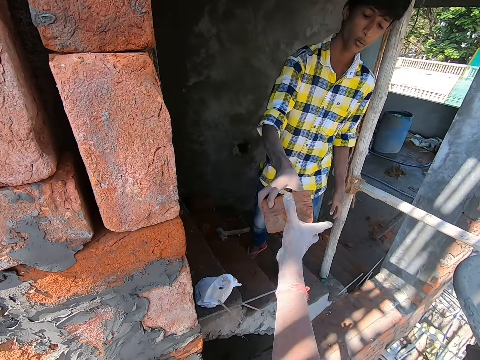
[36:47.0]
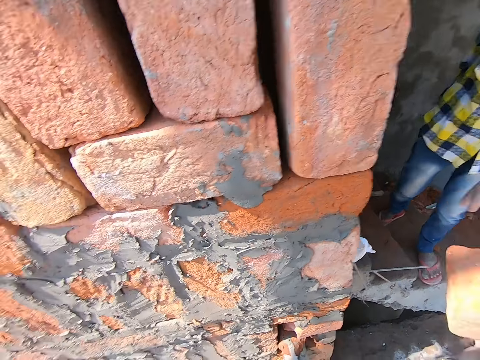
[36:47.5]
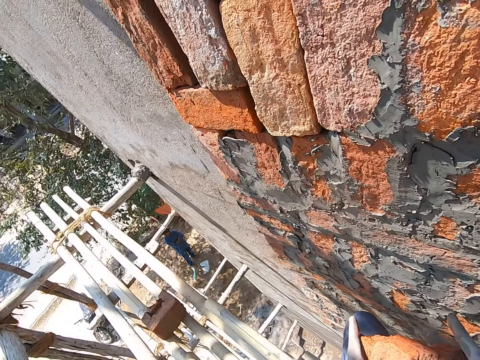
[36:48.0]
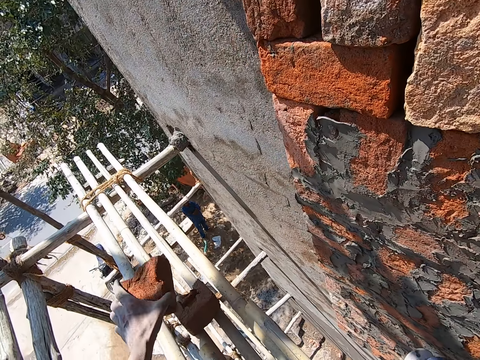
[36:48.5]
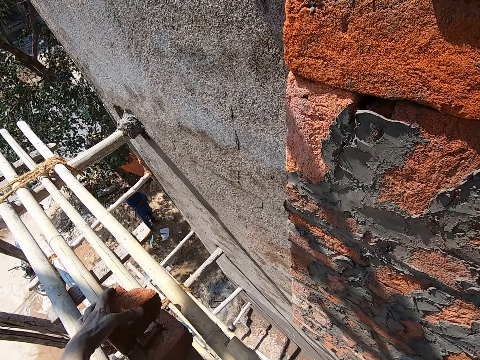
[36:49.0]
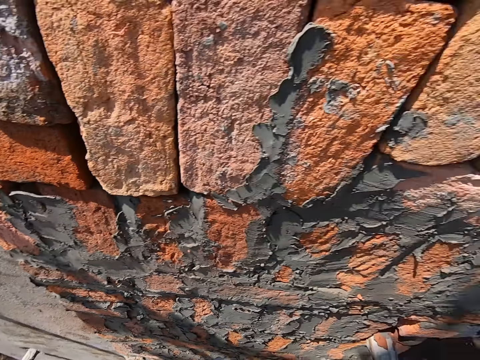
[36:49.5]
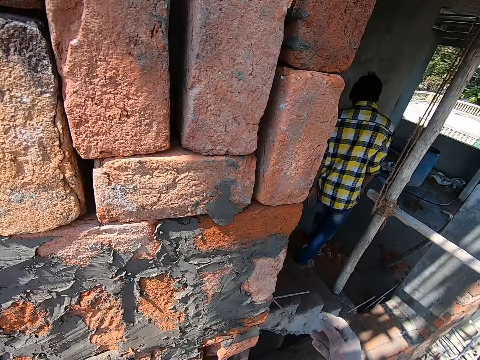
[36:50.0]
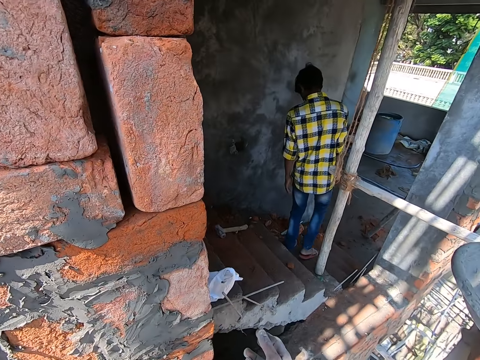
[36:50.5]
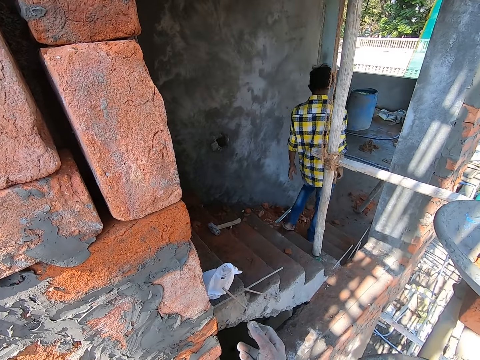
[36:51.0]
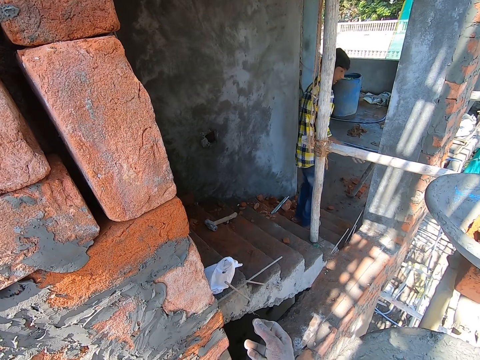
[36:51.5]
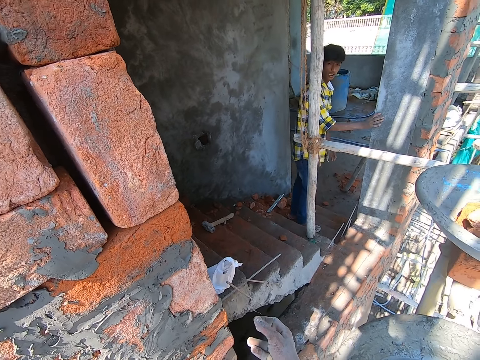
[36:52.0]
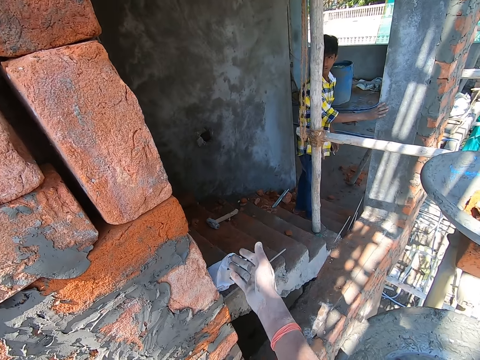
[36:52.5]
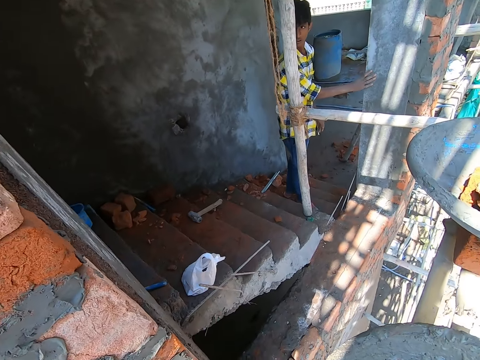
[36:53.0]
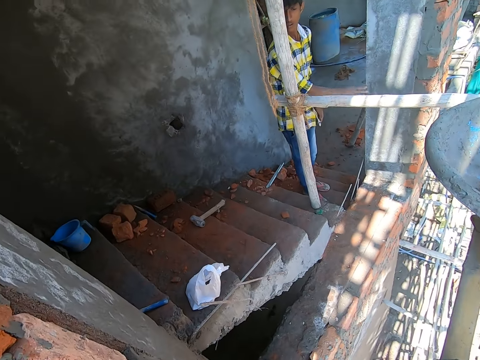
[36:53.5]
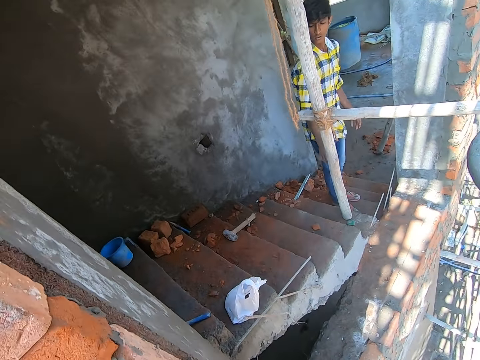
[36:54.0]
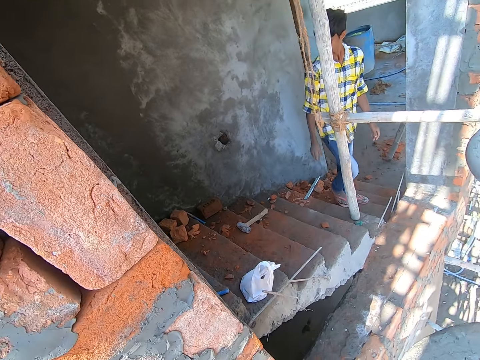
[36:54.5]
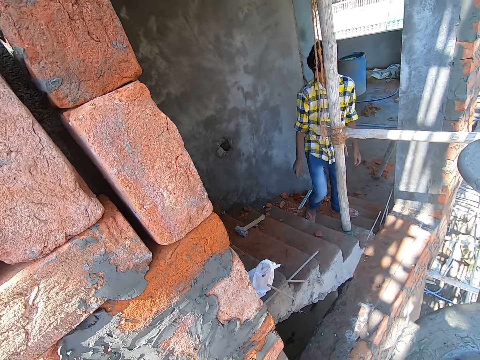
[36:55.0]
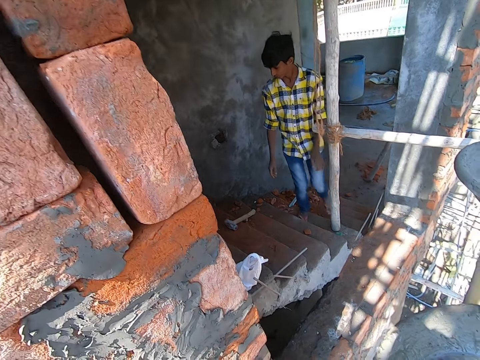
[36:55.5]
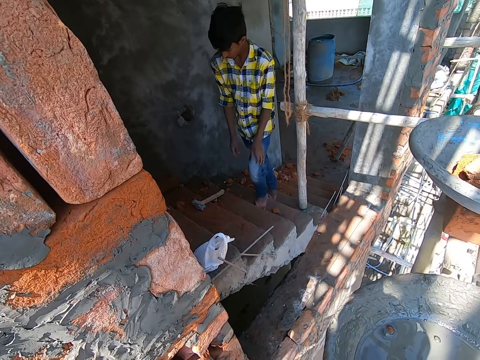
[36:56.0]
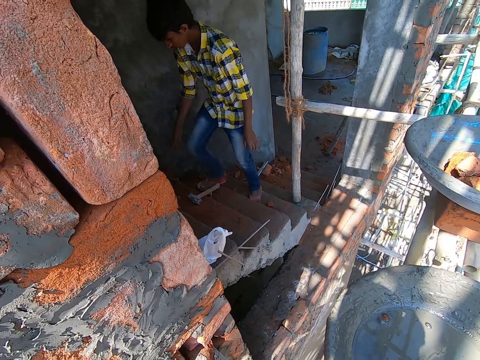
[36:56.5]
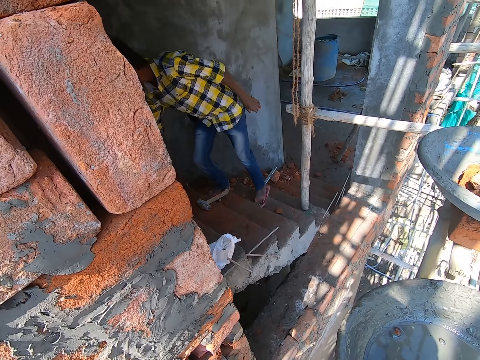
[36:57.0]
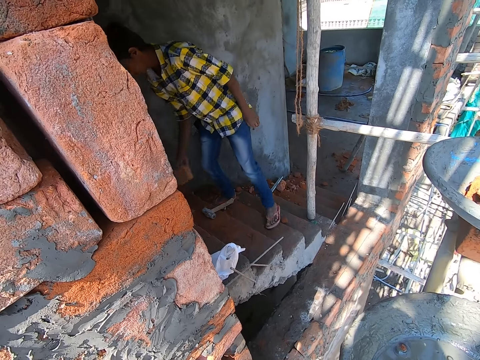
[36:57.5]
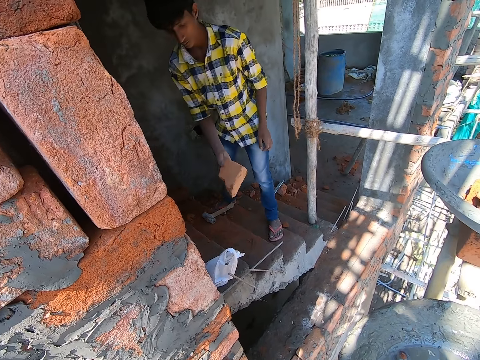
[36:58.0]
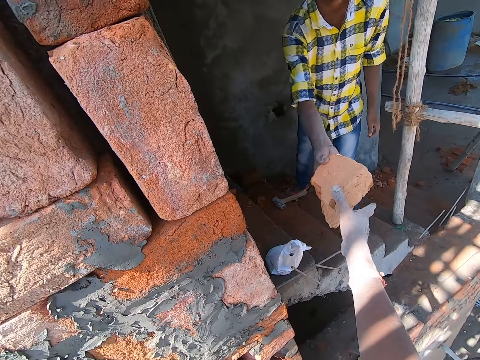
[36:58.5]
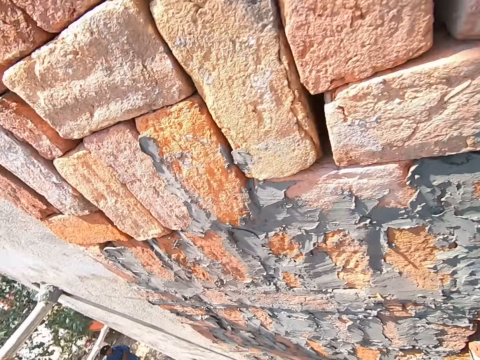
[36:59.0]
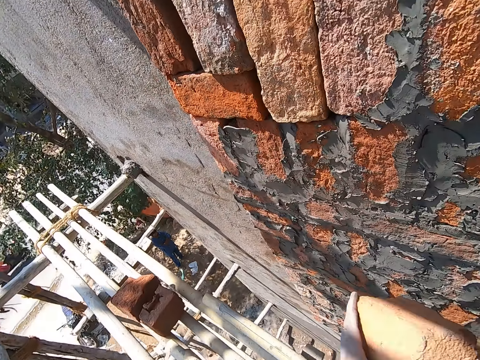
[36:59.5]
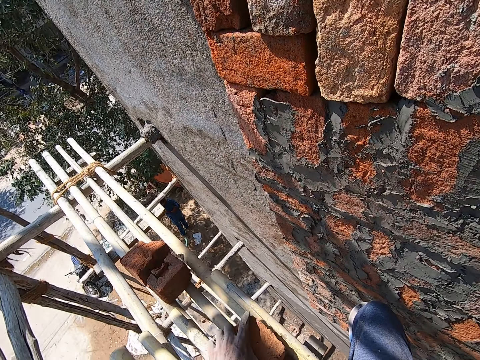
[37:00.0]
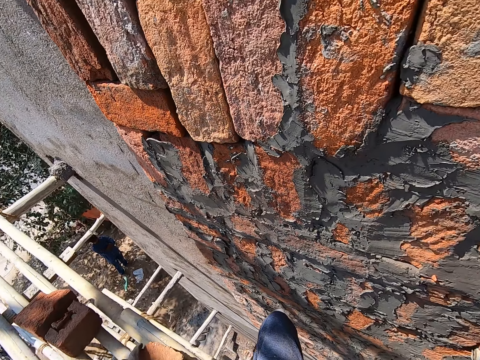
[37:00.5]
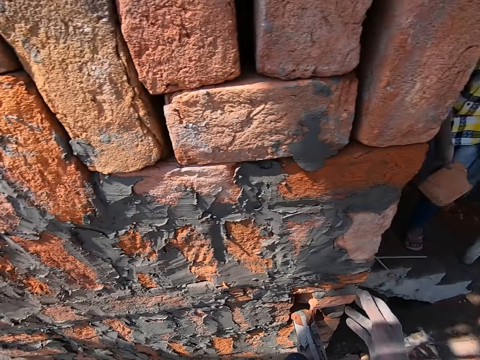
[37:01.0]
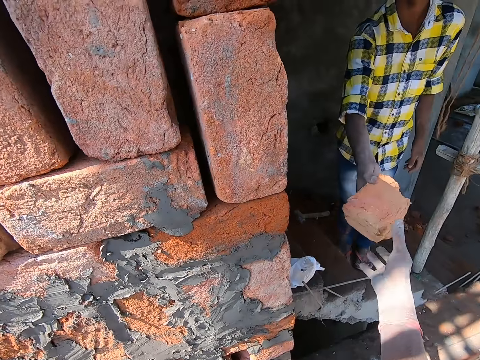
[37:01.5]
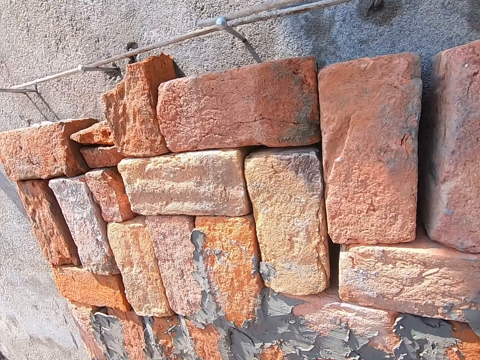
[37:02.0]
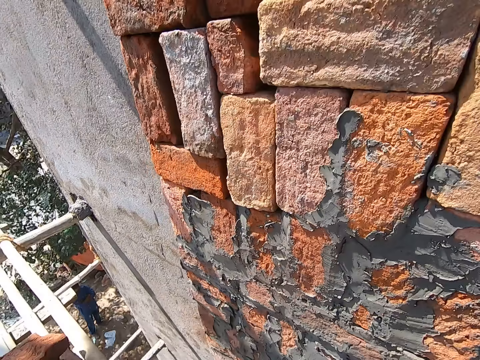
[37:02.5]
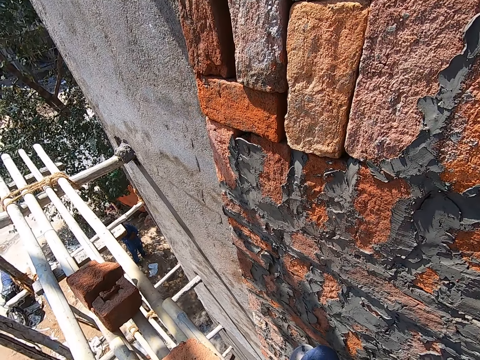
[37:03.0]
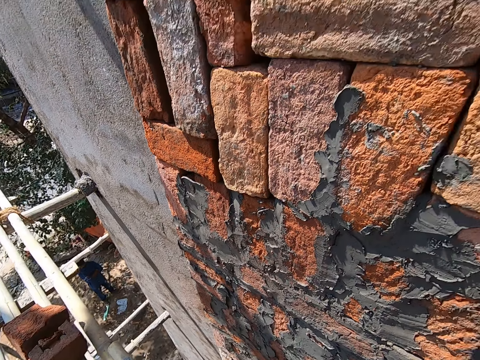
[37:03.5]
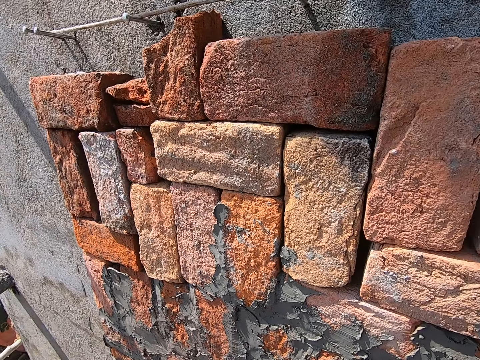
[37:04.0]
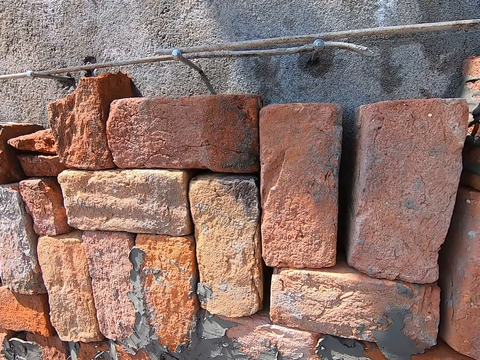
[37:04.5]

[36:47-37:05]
The man passes the brick from his right hand to the right hand of the camera wearer. The camera wearer drops the brick on some bamboo sticks with his left hand. He interacts with a man and talks to the man. The man touches a pillar with his right hand and moves the hand to the wall. The camera wearer moves the hand down. The man walks upstairs. The man picks a brick from the stairway with his right hand. The man passes the brick from his right hand to the right hand of the camera wearer. The camera wearer drops the brick on the bamboo sticks with his left hand. The man passes the brick from his right hand to the right hand of the camera wearer.

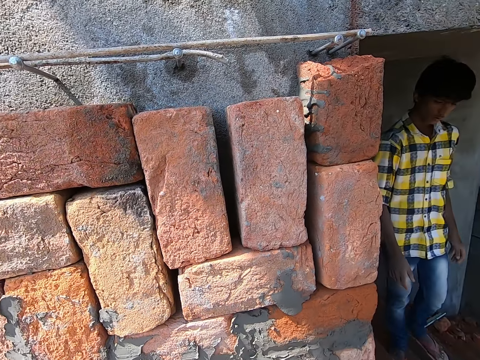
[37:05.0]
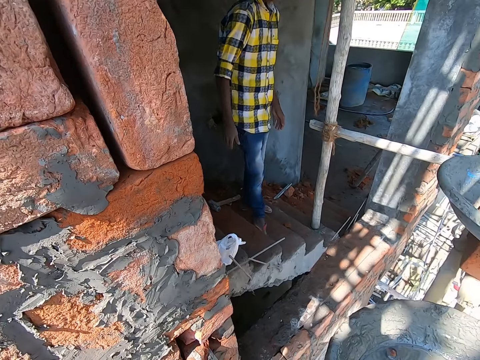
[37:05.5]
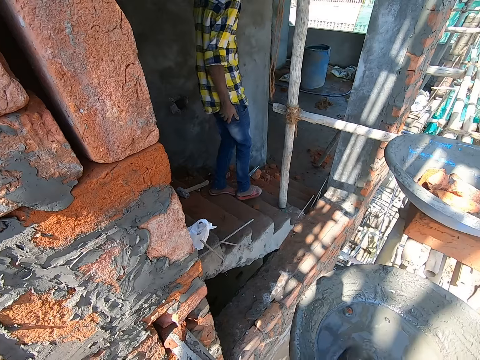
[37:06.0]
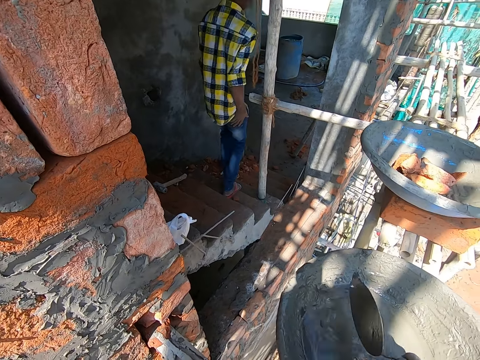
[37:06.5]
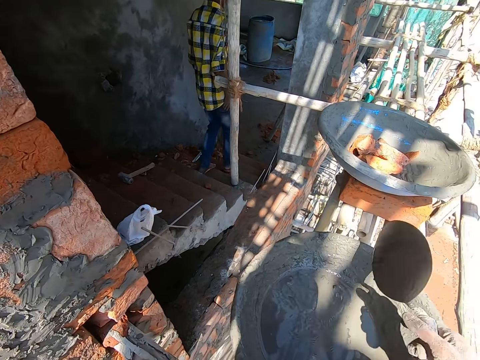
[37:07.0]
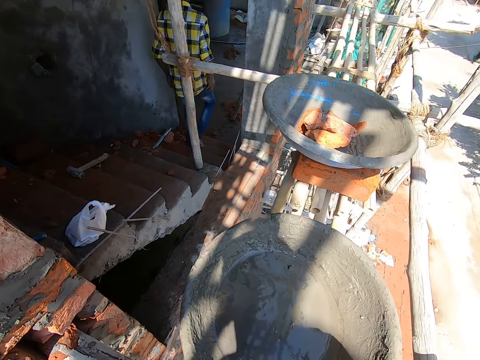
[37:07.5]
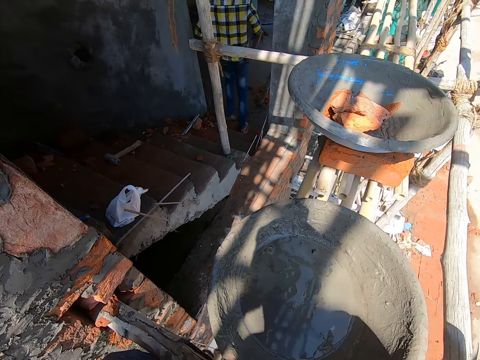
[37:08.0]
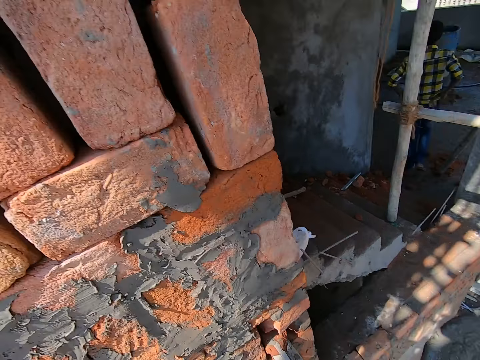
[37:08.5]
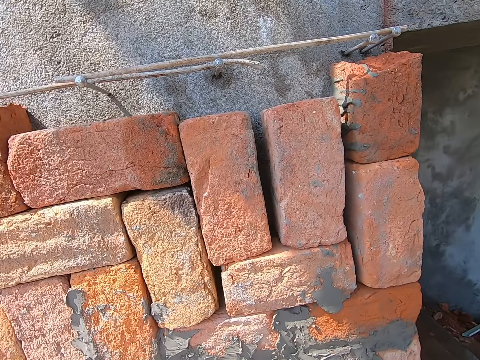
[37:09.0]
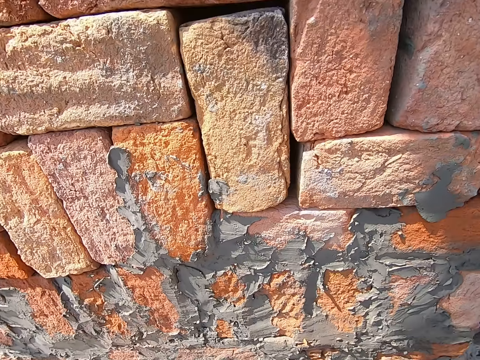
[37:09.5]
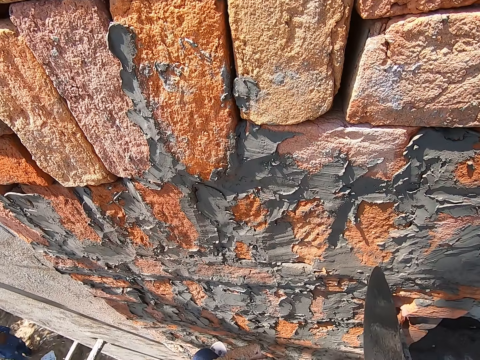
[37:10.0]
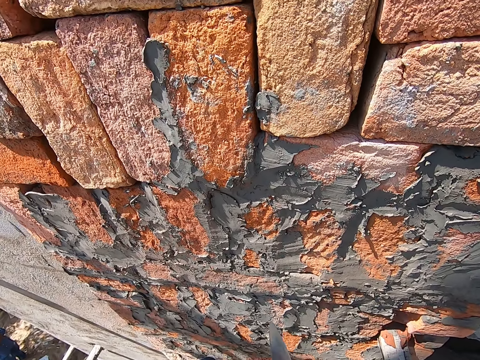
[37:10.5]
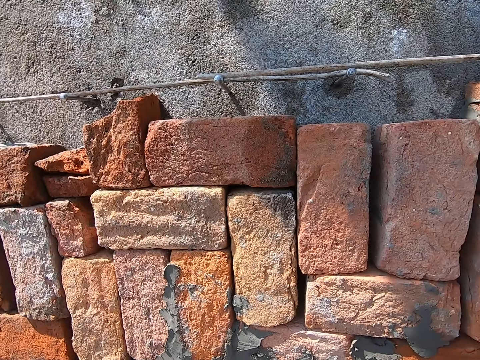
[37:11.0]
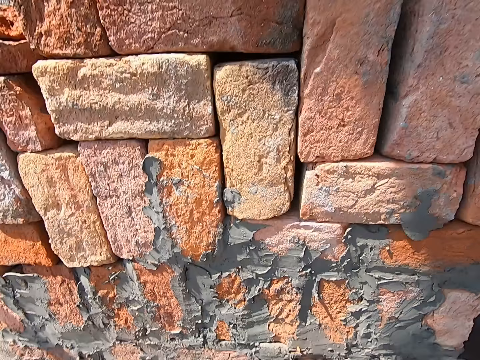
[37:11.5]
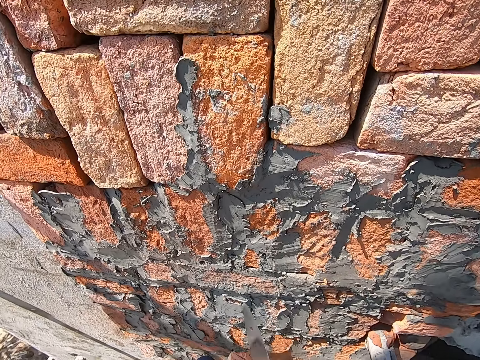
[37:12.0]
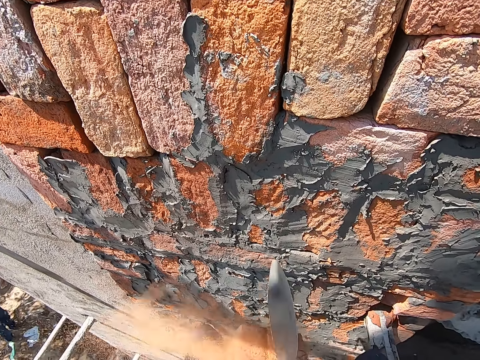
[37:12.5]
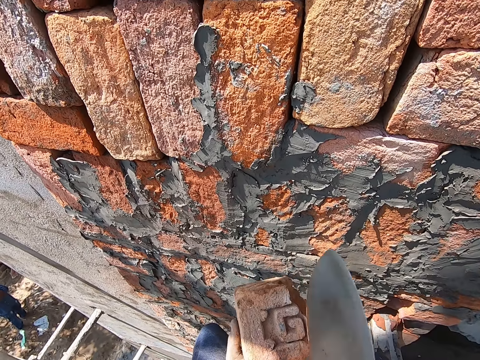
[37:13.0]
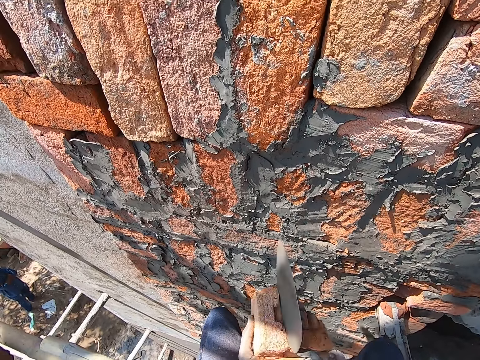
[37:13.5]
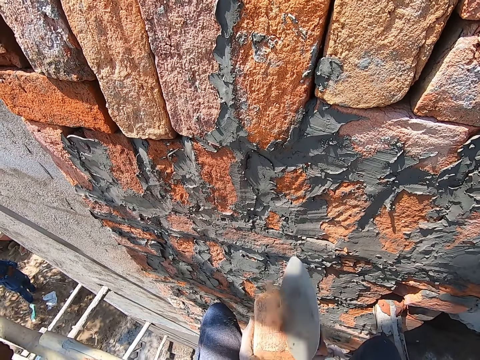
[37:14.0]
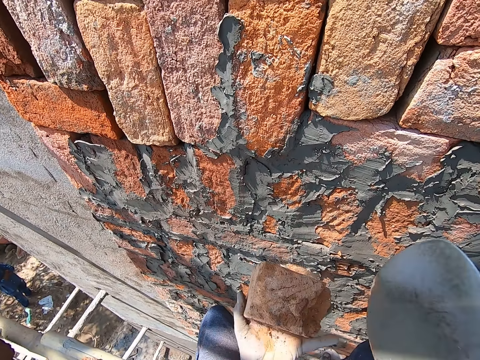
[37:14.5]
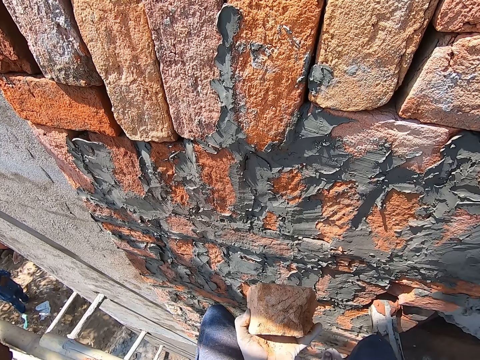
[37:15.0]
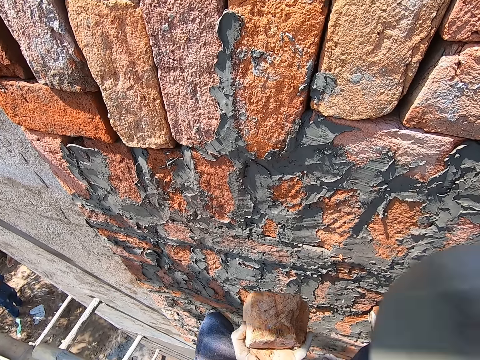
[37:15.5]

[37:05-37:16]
A person walks downstairs. The camera wearer shakes the cement in the pan on the bamboo sticks with the trowel in his right hand. He moves the trowel in the tray of mortar. He hits the trowel on a bamboo stick with his right hand. He shakes the trowel on the wood. He breaks a brick in his left hand with the trowel in his right hand. He moves the trowel to the brick. He flips the brick in his left hand. He breaks the brick. He turns the brick.
